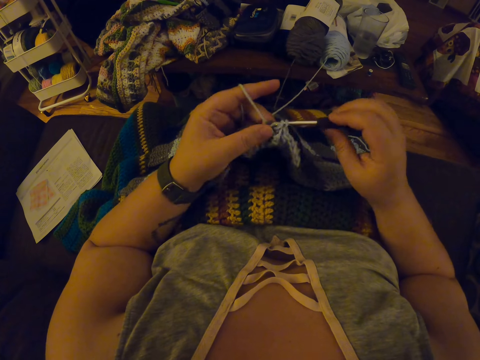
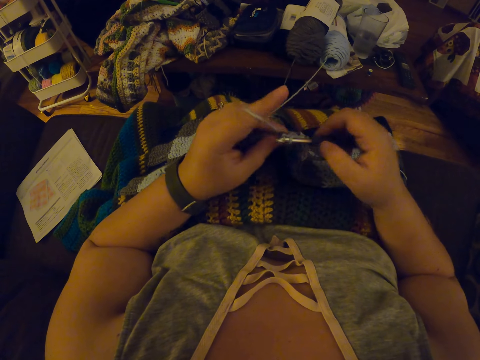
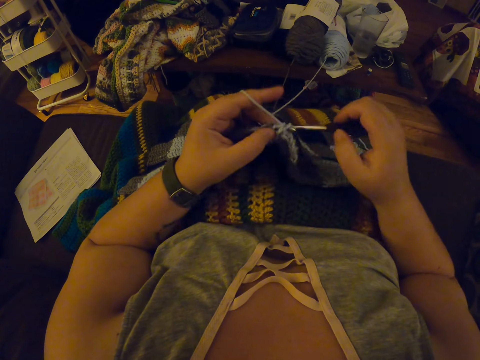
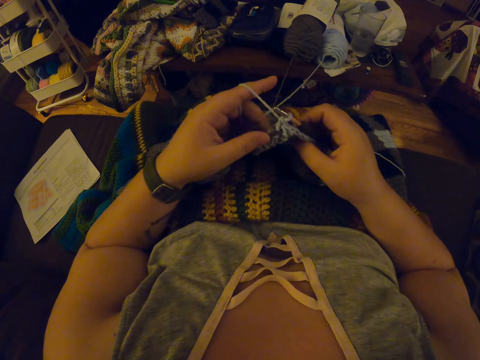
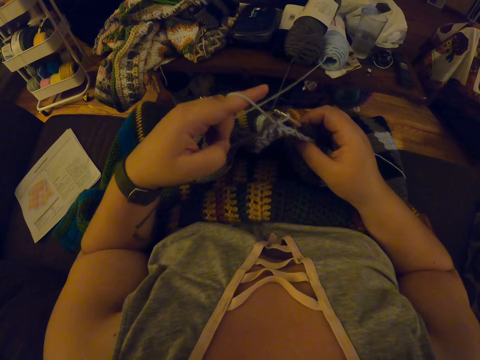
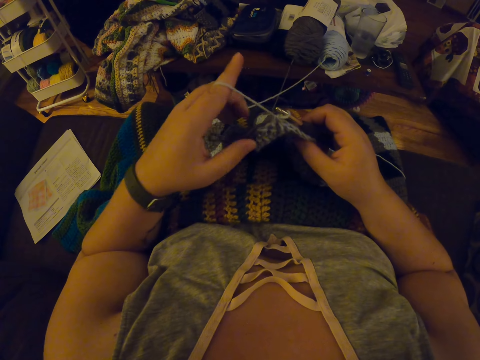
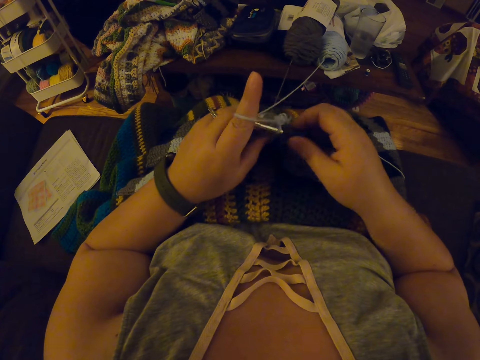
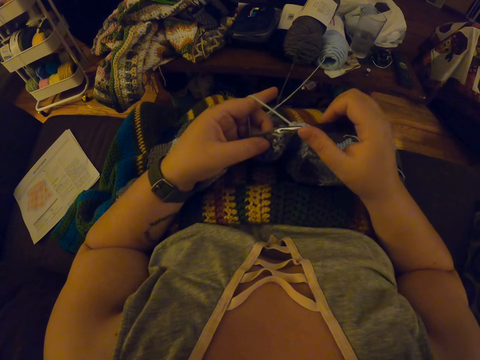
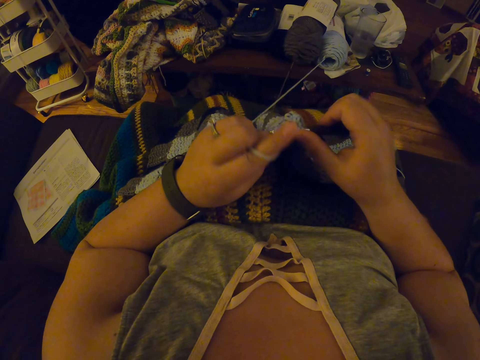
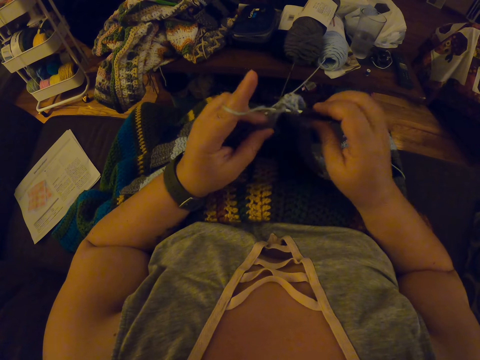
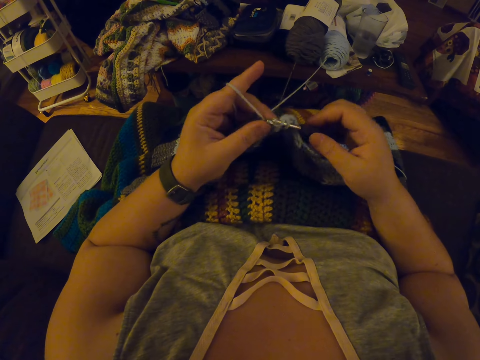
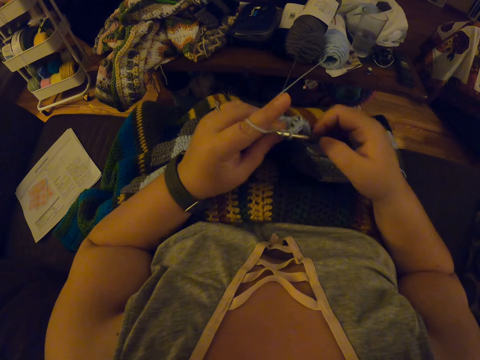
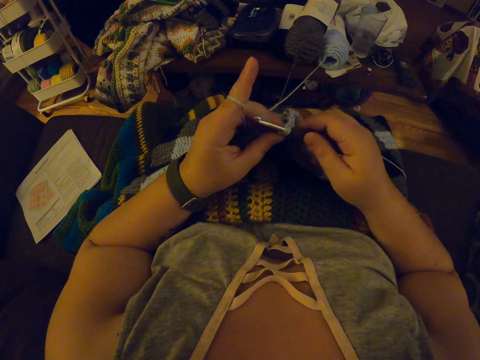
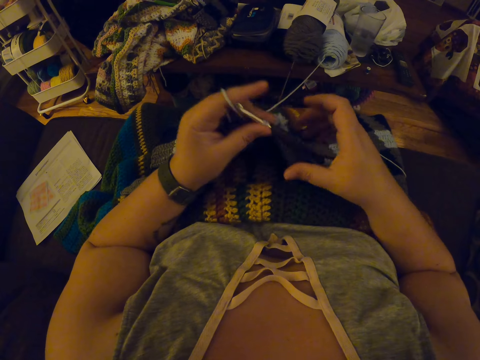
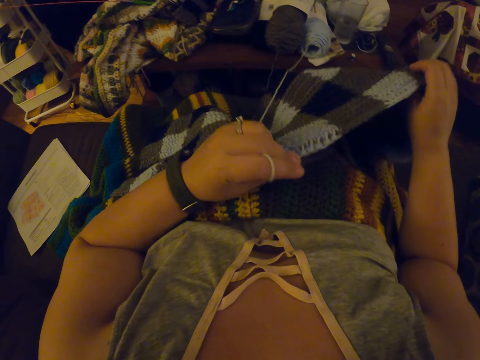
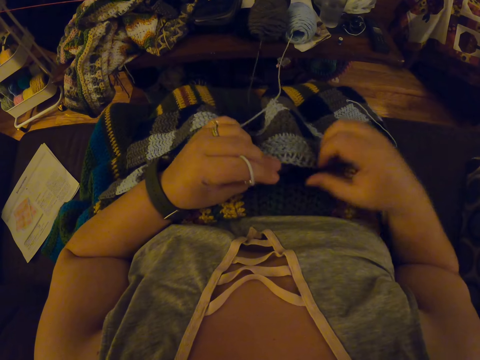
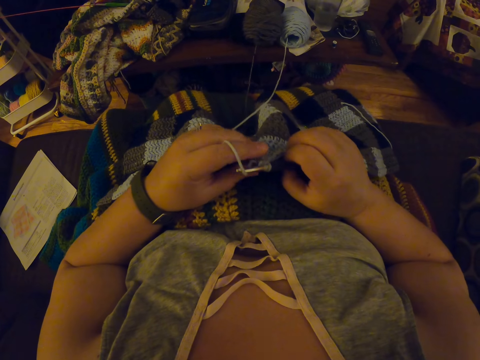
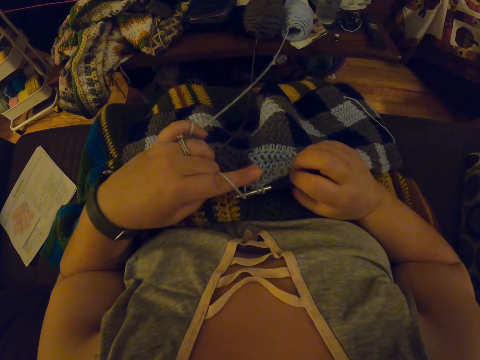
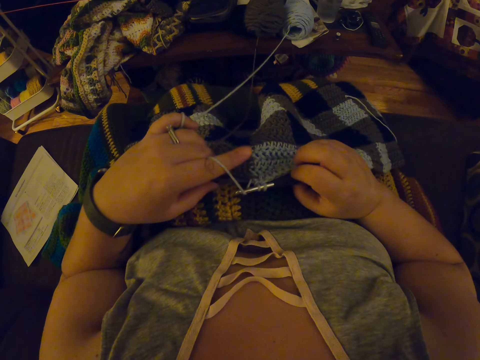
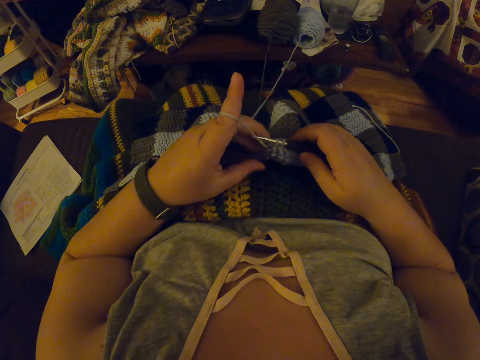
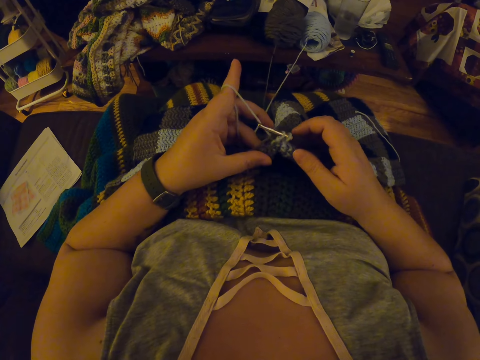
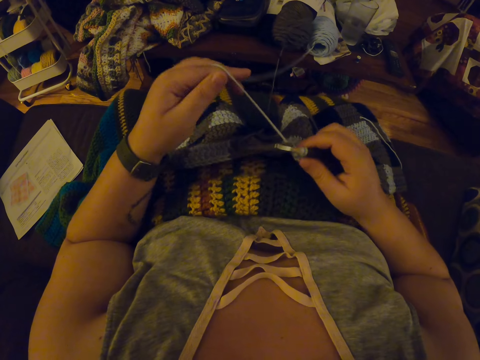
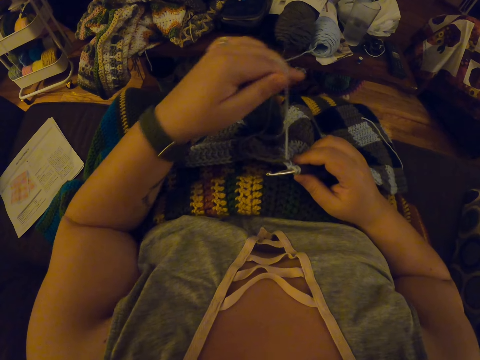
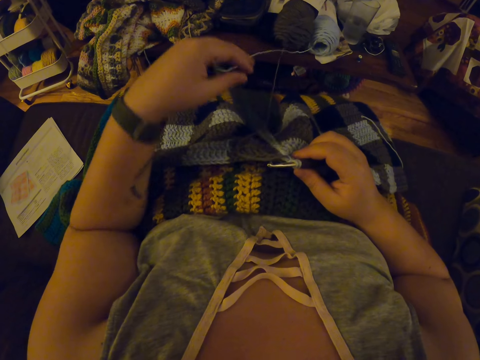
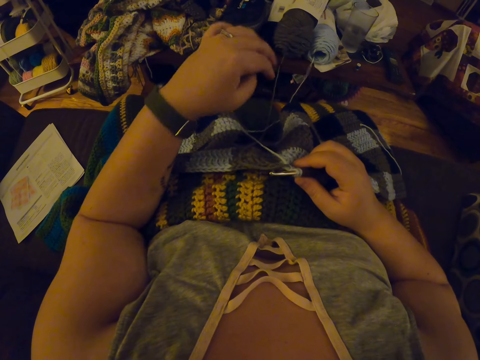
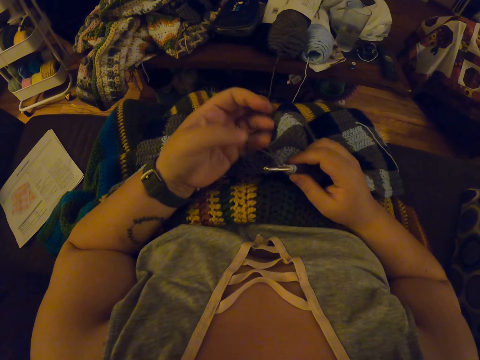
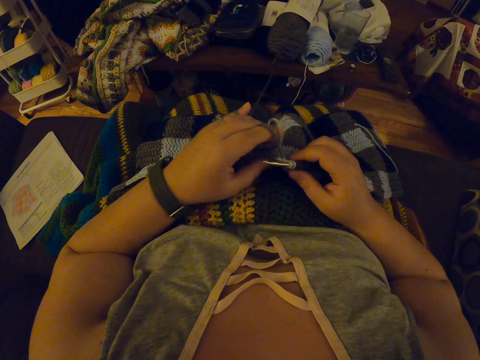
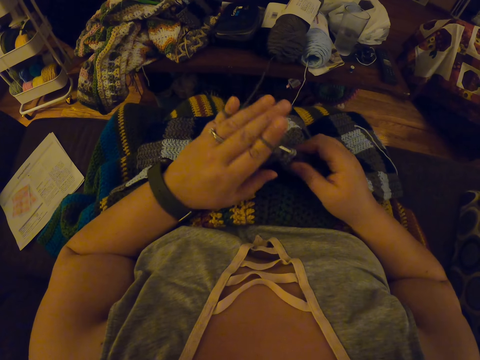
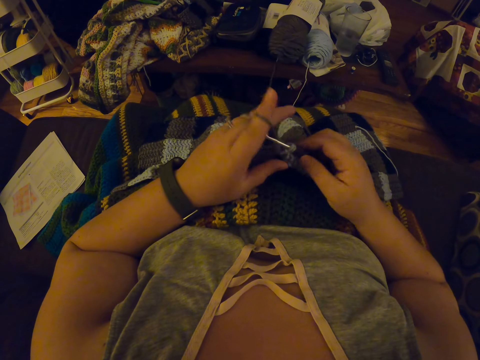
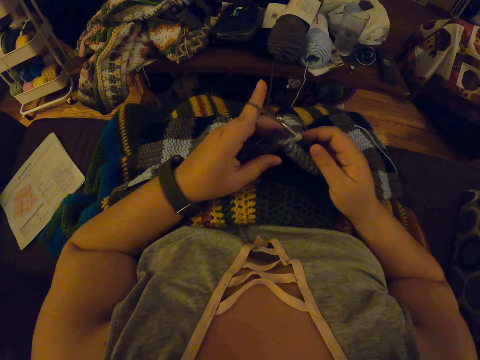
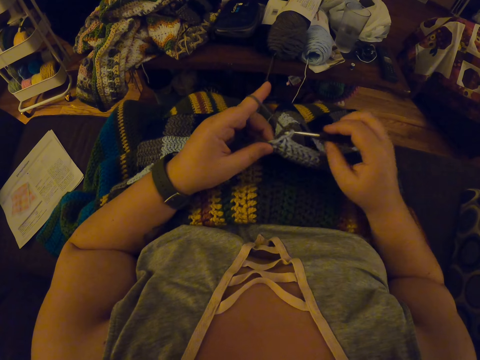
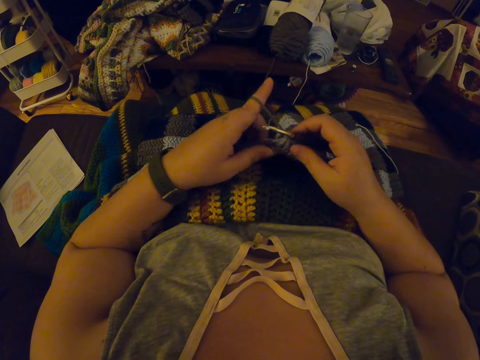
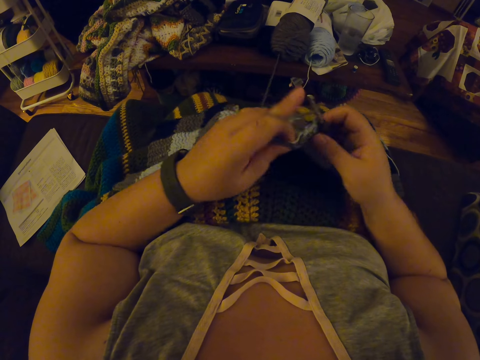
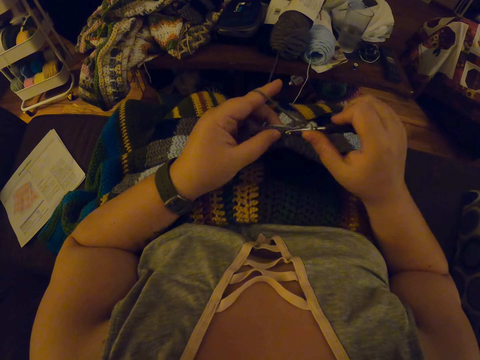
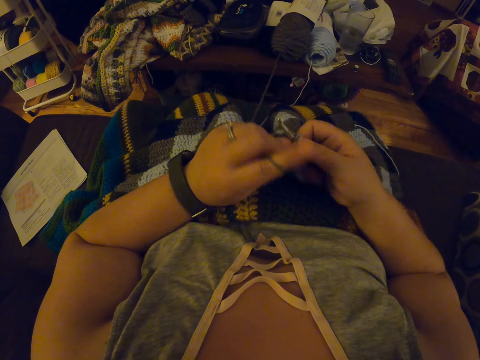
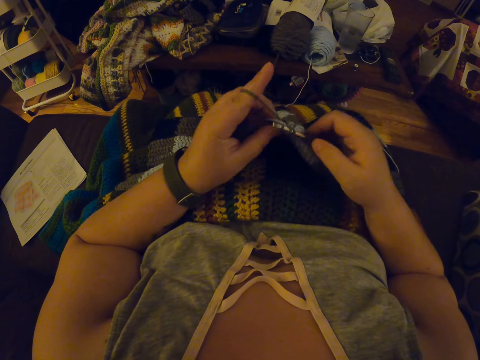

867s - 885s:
The camera wearer pulls the yarn with her left hand again. She crochets a woolen fabric with a crochet hook. She adjusts the fabric on her lap with her hands and passes the crochet hook in her right hand to her left hand. She holds the crochet hook with her left hand. She stretches the woolen fabric. She passes the crochet hook in her left hand to her right hand. She holds the crochet hook with her right hand. She pulls the yarn inside the fabric with her left hand again. She lifts the yarn with her left hand. She drops the yarn in her left hand on her lap. She twists the yarn around her left hand. She folds the yarn on her finger. She crochets the woolen fabric with the crochet hook.

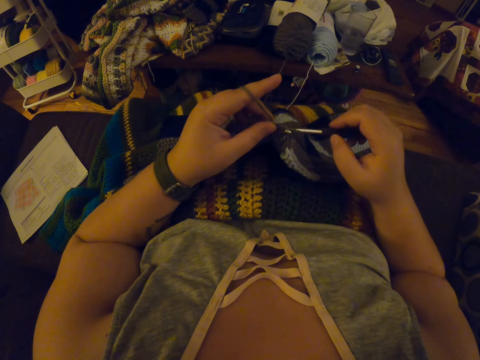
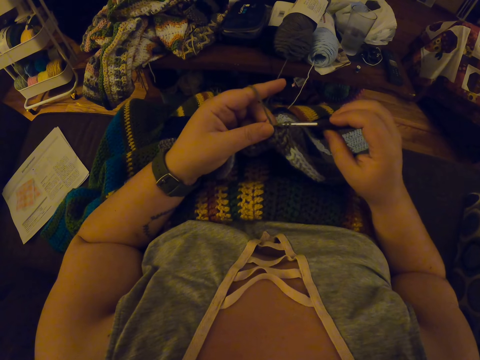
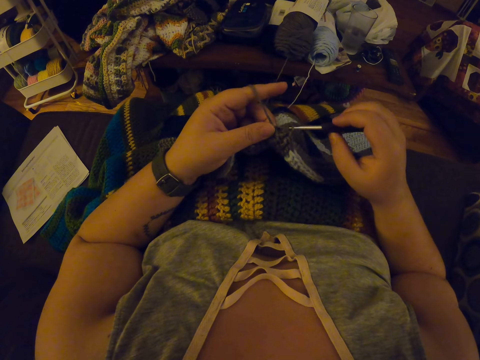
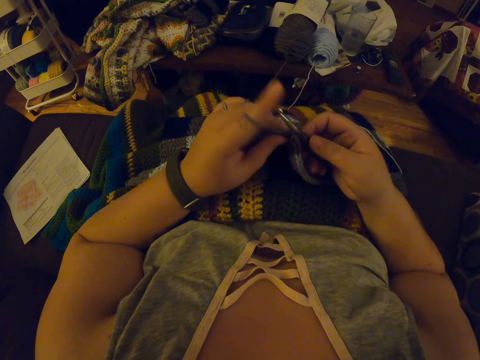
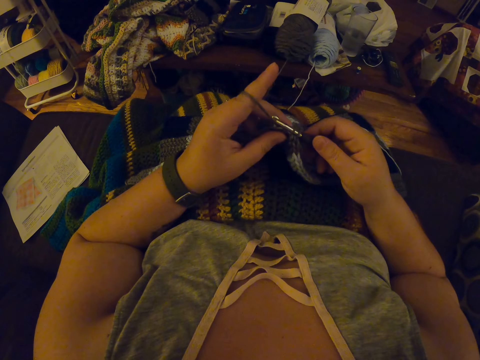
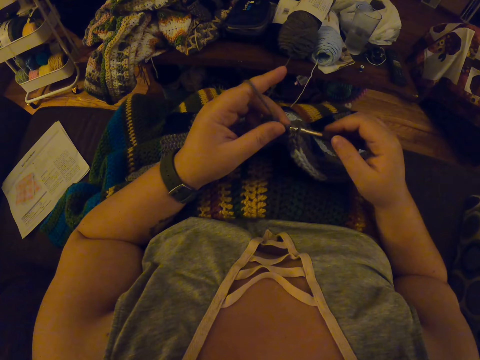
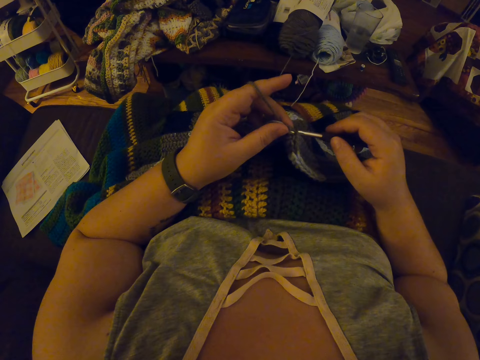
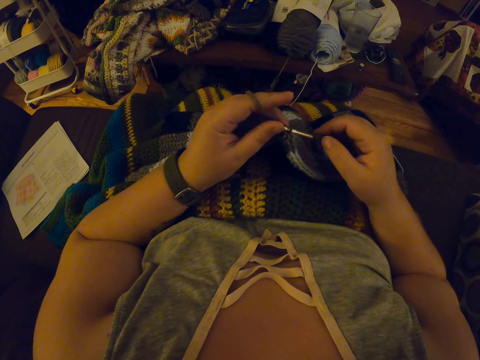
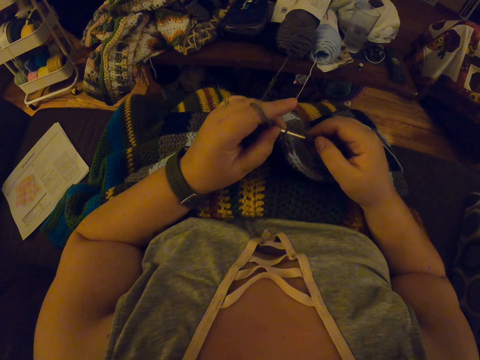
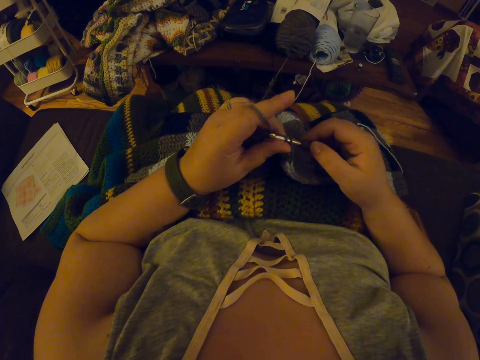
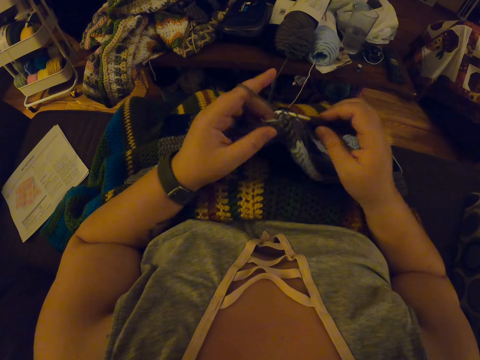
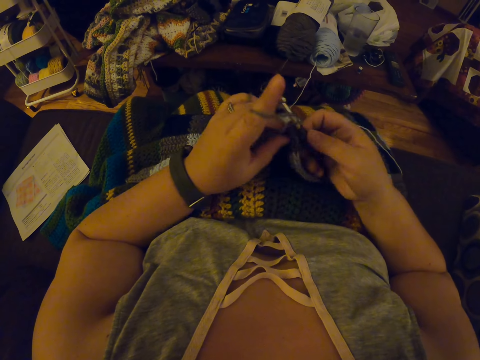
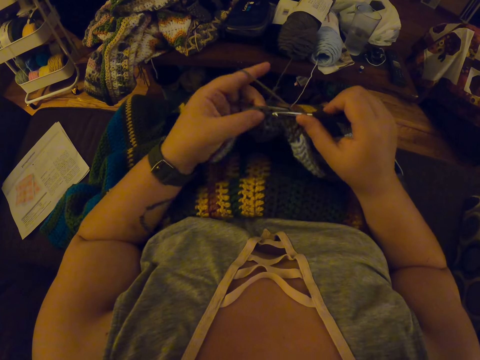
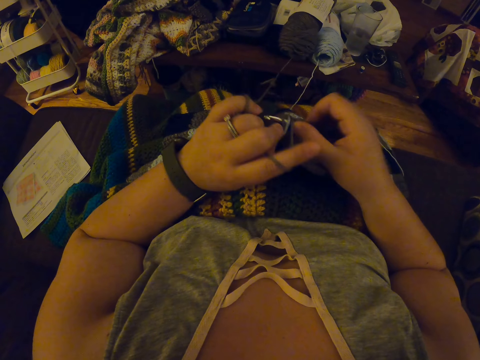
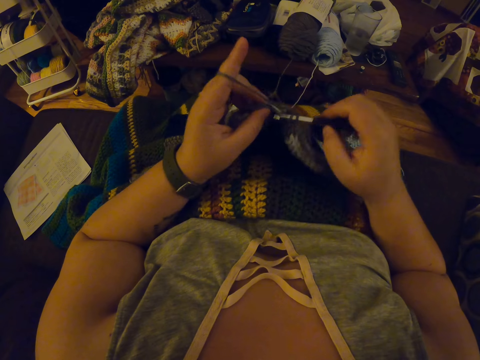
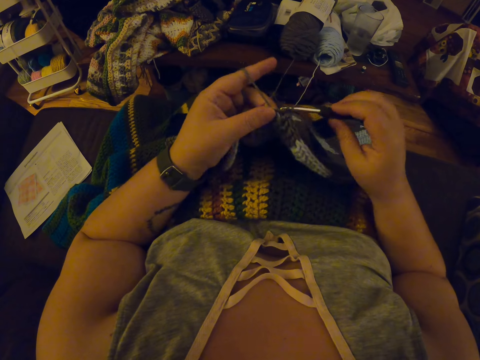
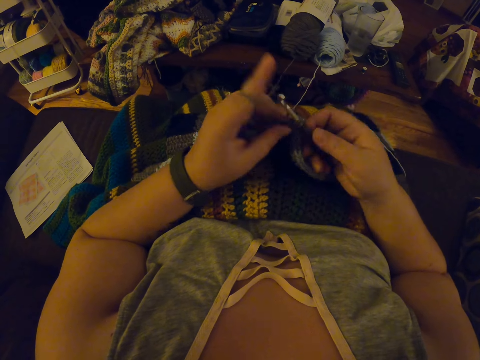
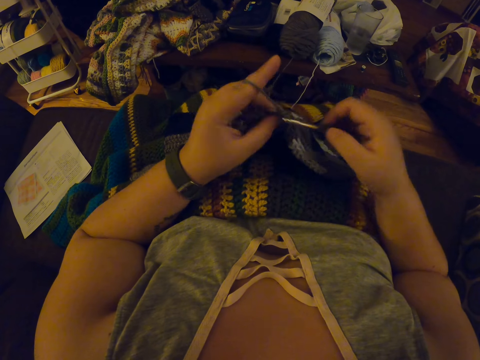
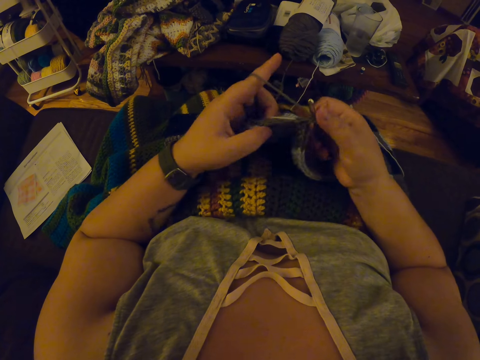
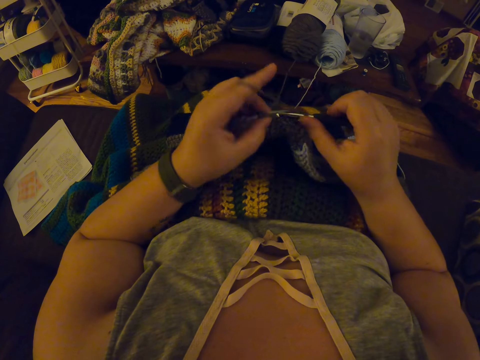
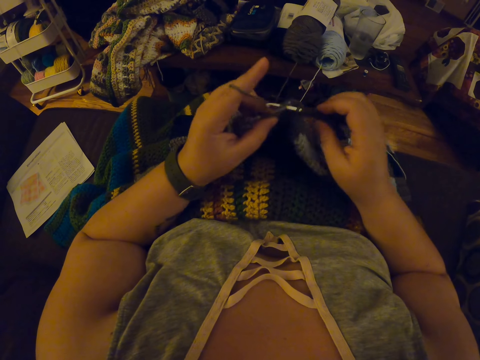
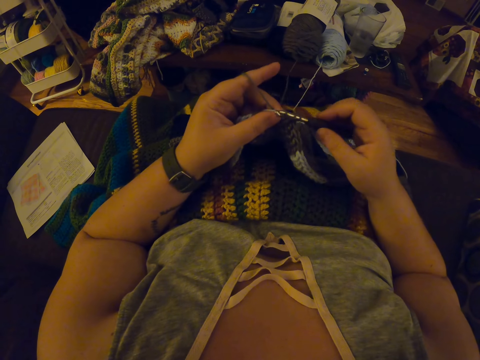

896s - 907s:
The camera wearer reinserts the crochet hook in the yarn. They continue crocheting with the yarn.
